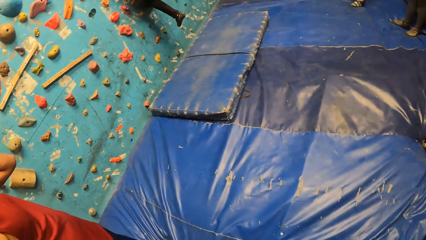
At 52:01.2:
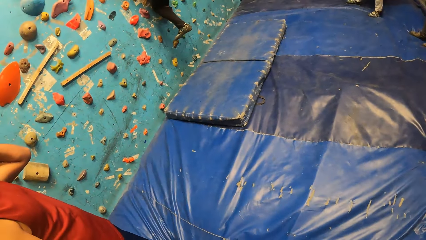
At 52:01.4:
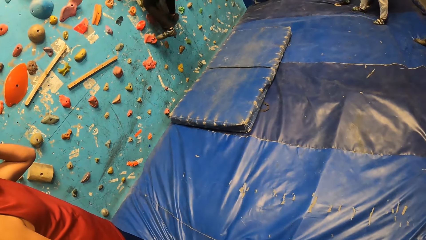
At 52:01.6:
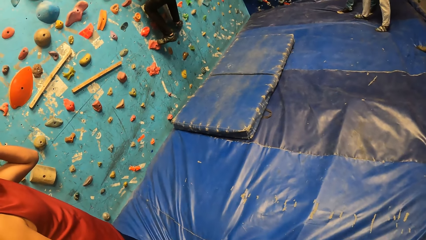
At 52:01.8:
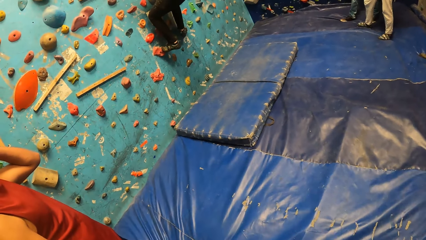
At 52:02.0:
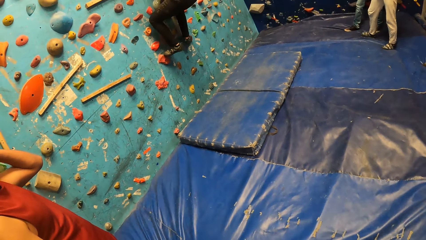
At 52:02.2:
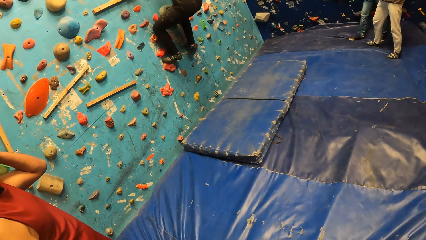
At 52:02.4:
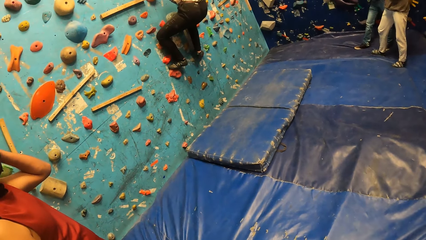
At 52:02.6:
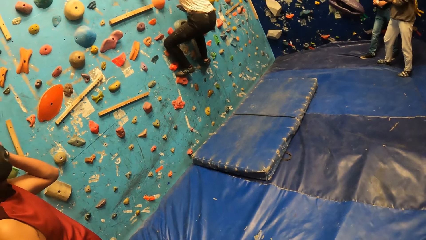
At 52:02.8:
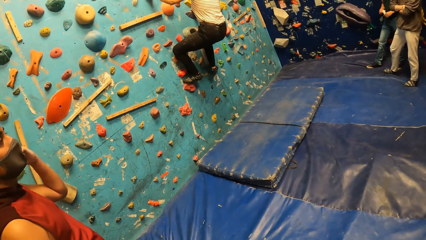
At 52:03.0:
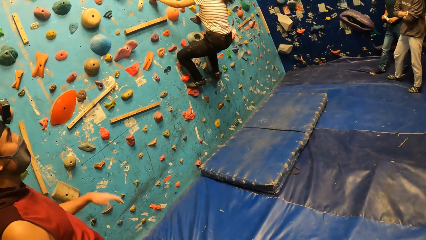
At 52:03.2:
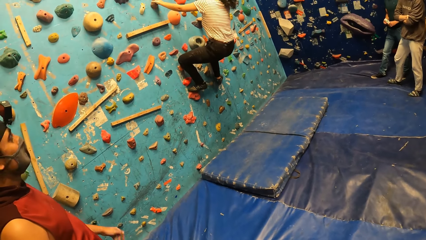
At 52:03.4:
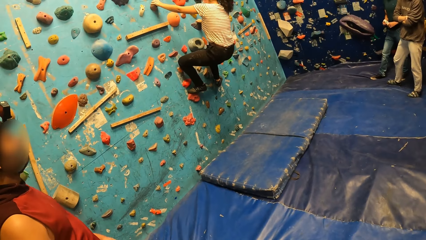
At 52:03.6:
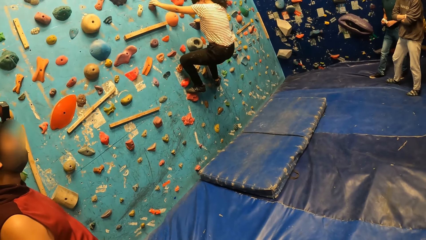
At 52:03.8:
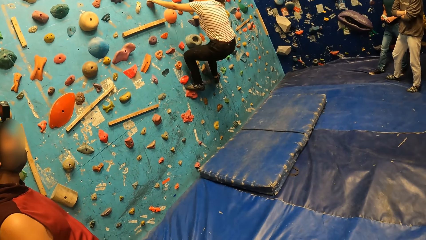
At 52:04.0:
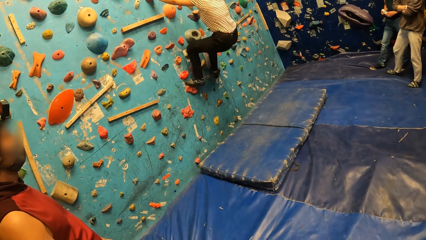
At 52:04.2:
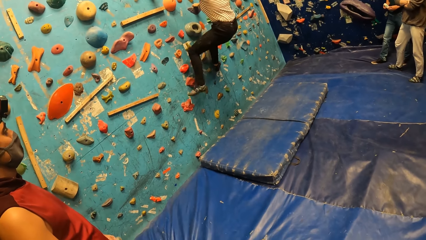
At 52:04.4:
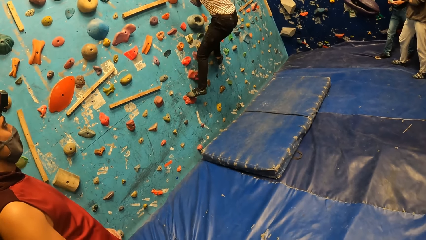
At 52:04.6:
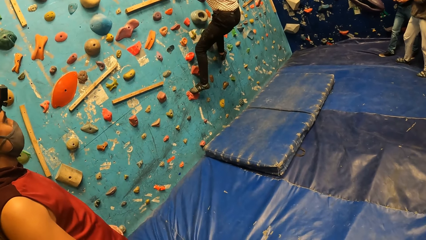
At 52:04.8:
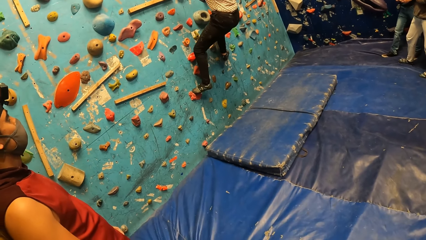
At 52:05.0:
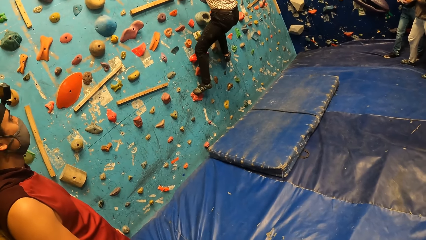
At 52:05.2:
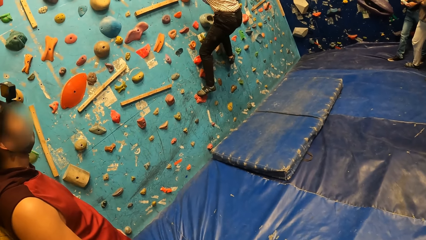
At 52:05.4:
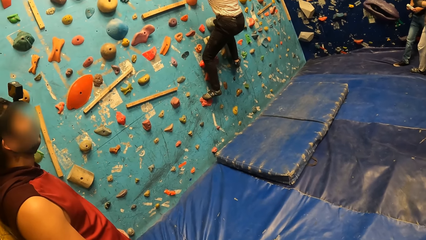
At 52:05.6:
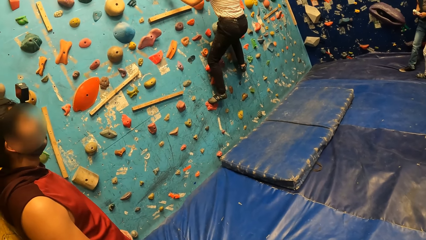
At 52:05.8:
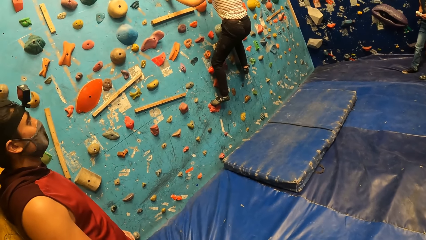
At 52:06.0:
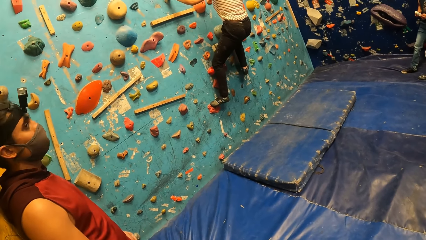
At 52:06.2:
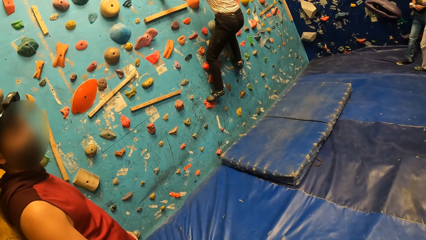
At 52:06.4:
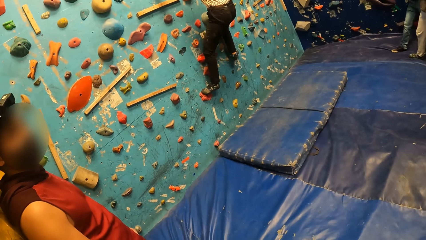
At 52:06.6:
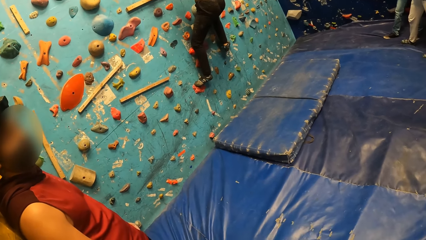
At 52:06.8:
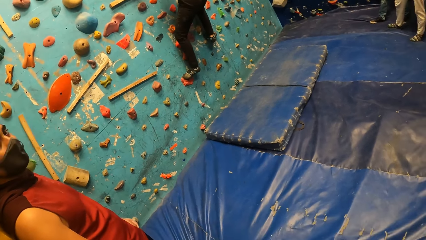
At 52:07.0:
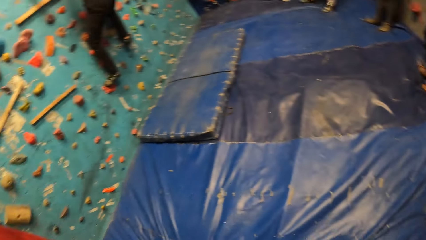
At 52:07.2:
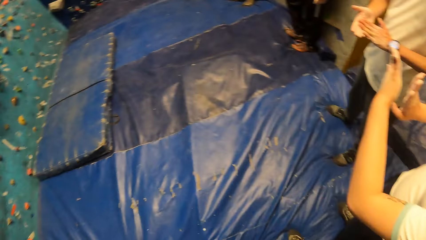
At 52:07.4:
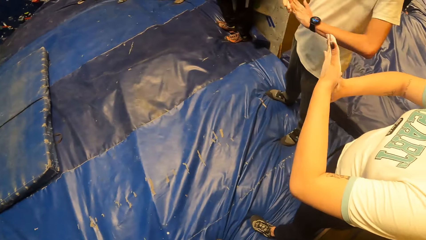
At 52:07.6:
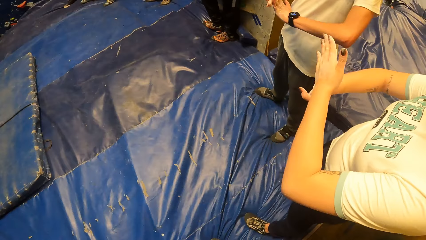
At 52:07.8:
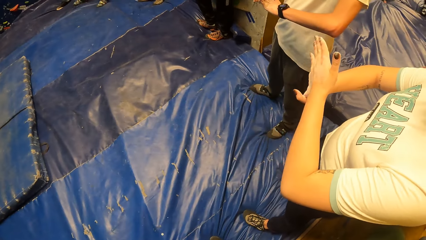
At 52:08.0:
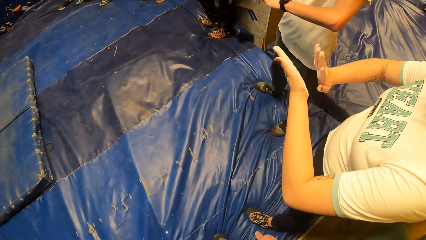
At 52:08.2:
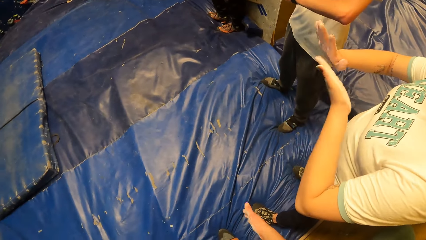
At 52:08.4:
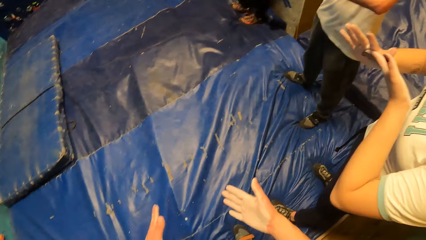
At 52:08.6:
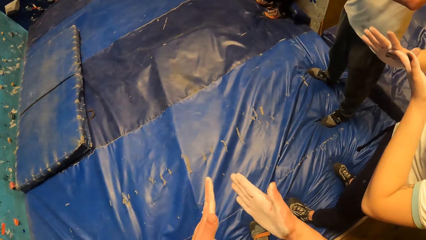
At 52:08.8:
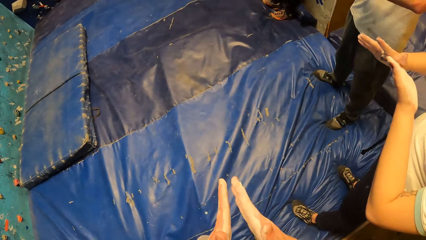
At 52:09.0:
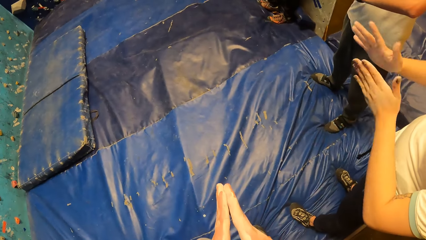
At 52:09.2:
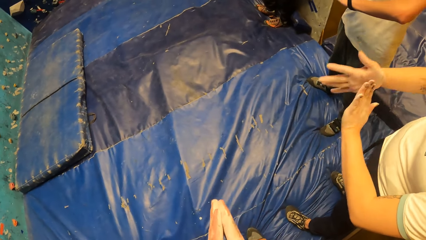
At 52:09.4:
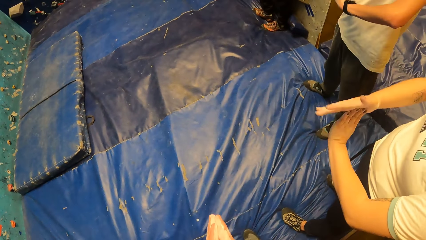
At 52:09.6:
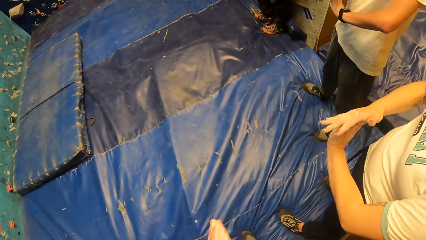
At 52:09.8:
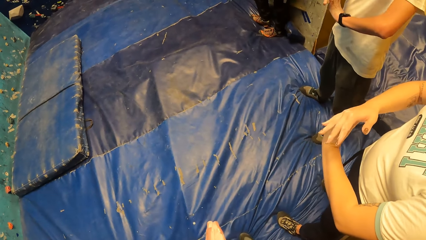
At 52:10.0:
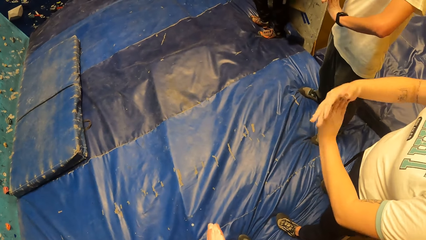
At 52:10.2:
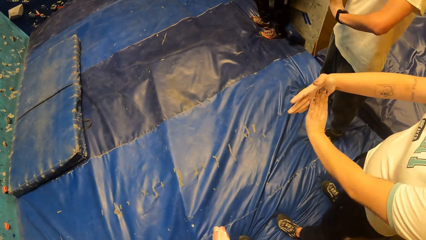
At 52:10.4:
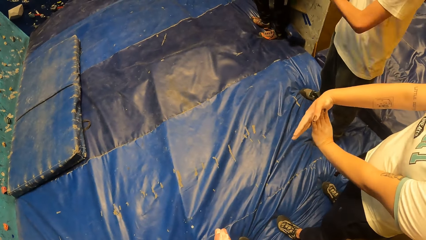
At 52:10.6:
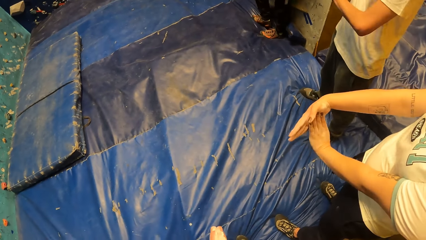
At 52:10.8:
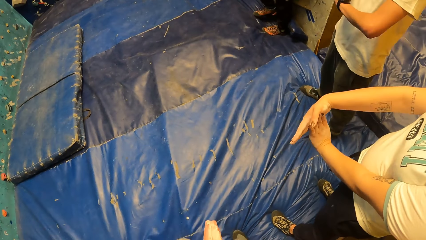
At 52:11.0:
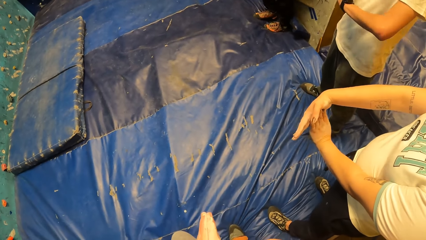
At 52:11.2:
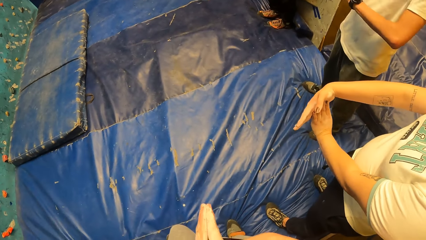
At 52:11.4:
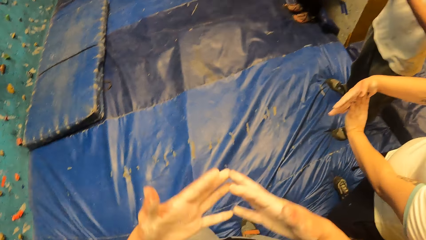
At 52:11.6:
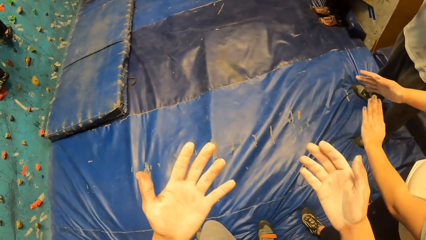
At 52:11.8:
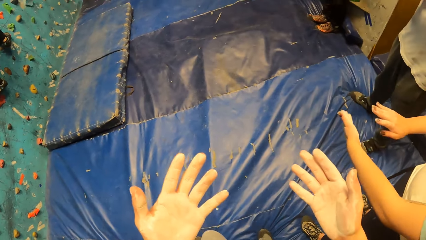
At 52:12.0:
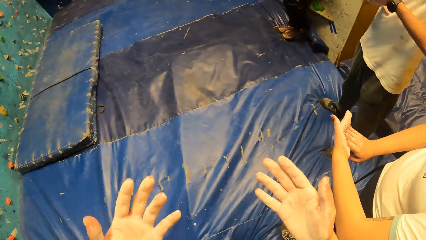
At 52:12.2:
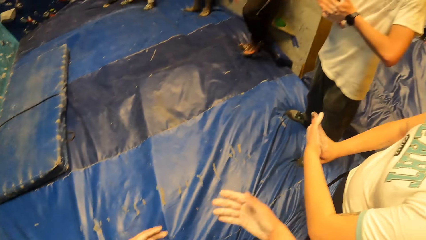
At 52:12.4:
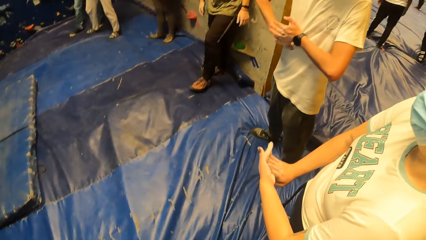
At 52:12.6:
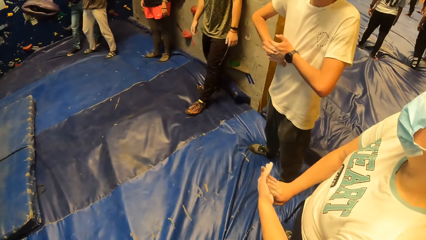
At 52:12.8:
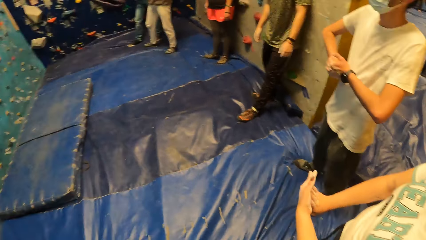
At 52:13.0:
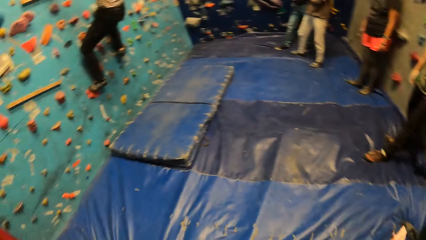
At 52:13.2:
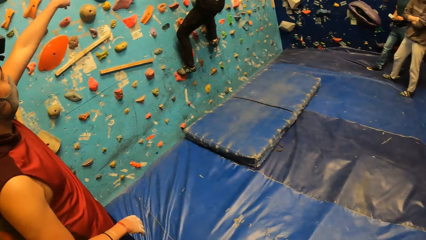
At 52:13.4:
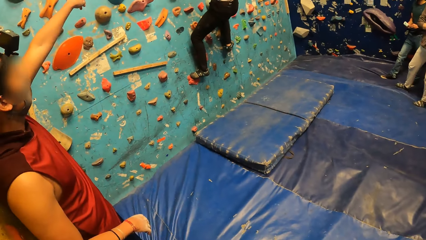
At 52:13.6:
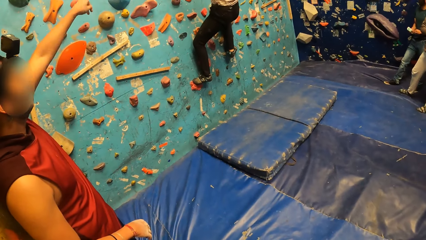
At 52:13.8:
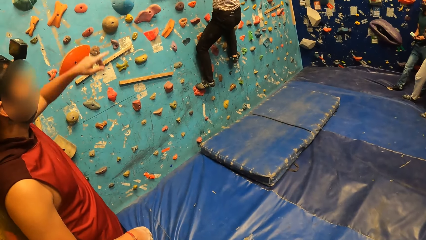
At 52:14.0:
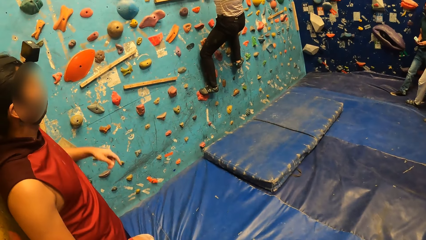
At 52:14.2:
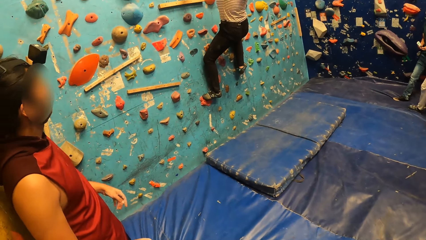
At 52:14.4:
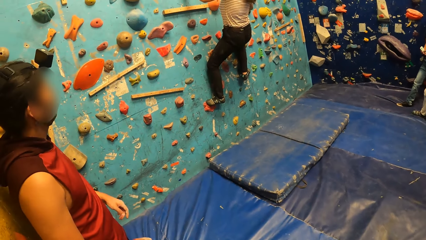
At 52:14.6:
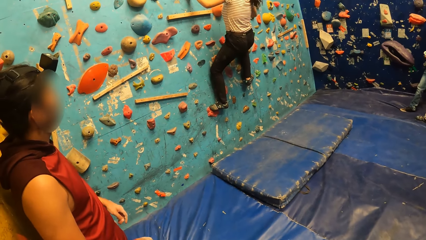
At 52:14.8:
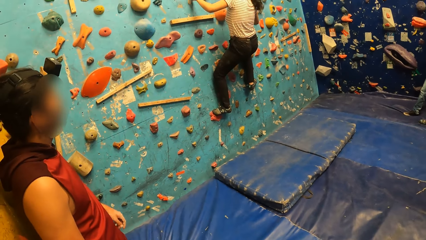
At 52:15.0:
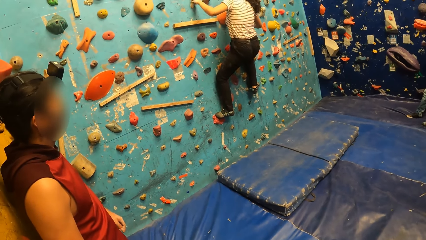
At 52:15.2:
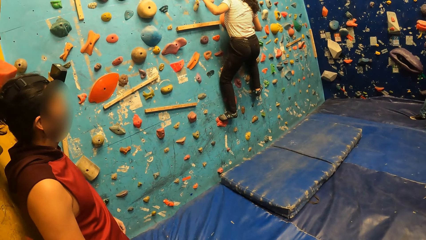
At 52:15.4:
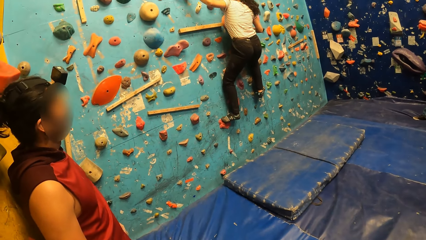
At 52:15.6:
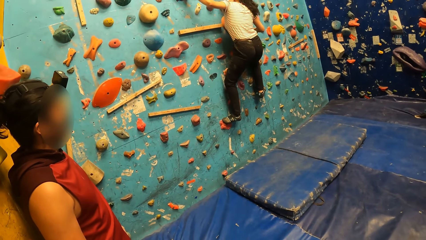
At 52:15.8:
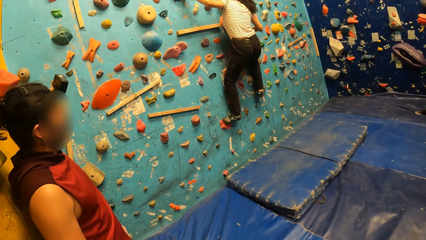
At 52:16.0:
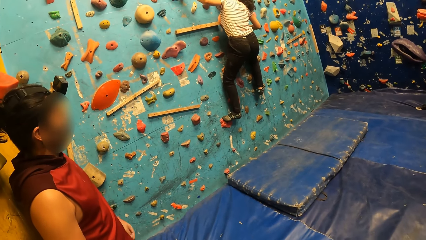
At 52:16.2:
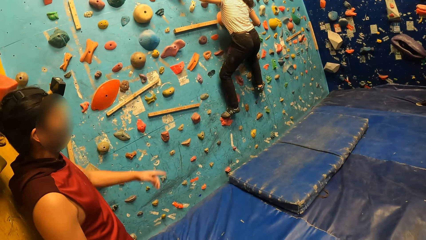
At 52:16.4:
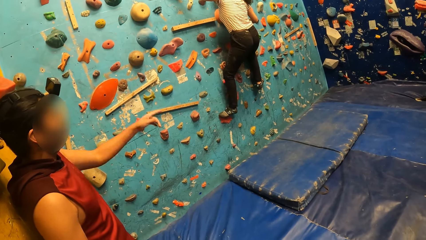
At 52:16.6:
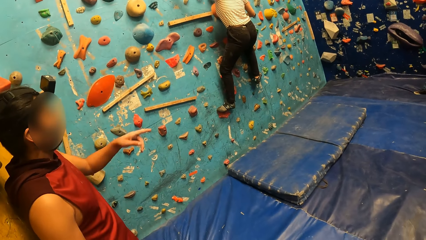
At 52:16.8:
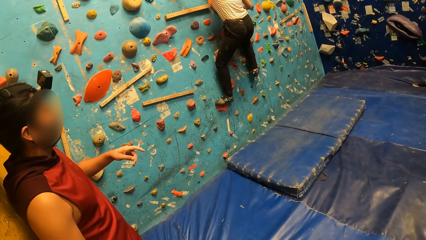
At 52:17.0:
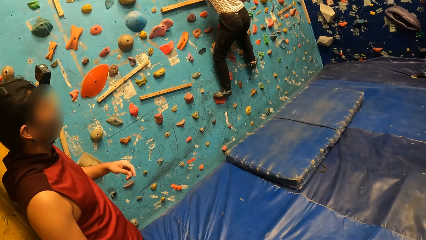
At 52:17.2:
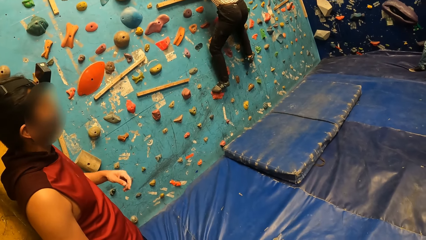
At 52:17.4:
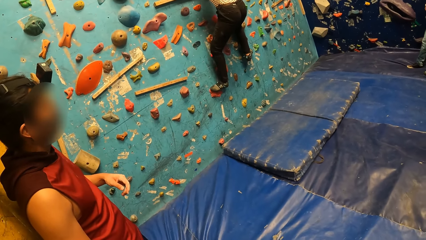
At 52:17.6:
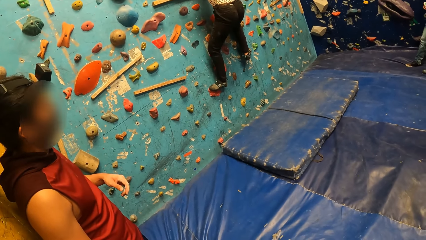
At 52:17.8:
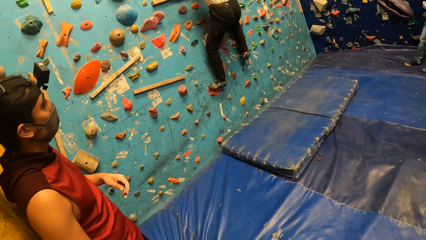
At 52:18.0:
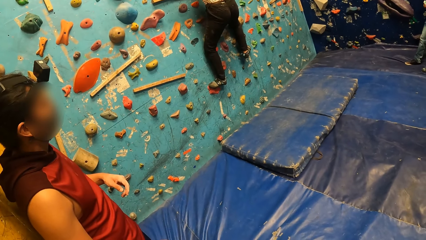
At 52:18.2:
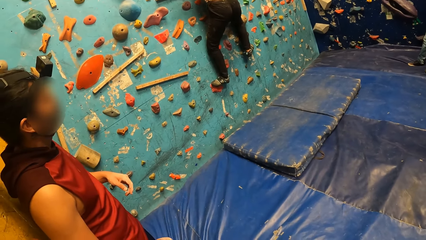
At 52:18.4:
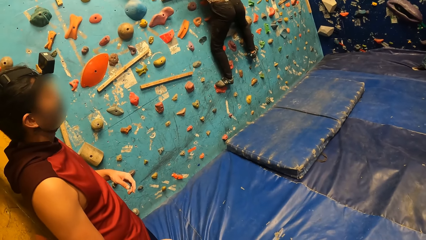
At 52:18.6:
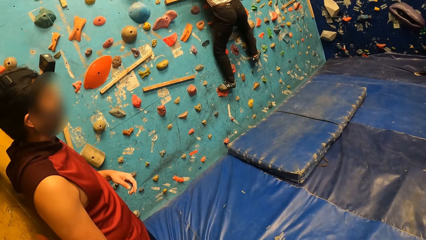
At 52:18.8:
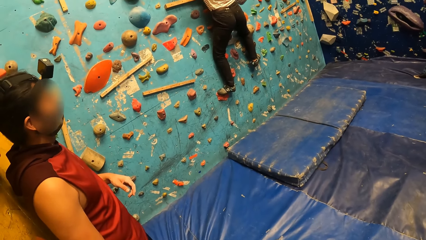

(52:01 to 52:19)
The camera wearer looks around the room. A woman climbs on the wall climbing game. The camera wearer looks around the room. Another woman stretches her fingers. The camera wearer claps his hands, looks at a lady, and does a hand gesture. The other woman stretches her fingers. The camera wearer looks around the room and lifts his hand. A man does a hand gesture. The first woman climbs on the wall climbing game. The man does a hand gesture. The camera wearer looks around the room.
